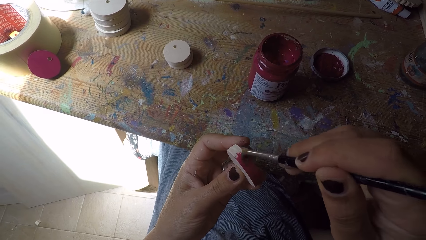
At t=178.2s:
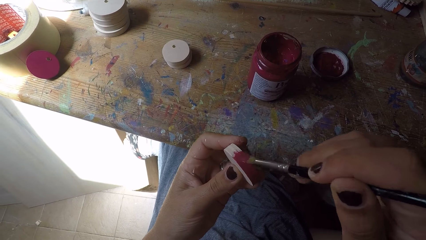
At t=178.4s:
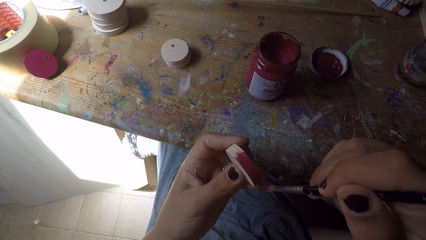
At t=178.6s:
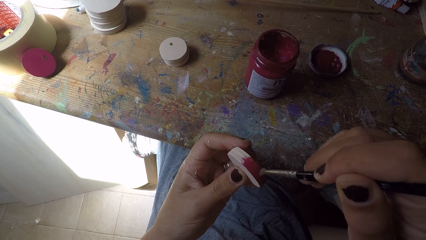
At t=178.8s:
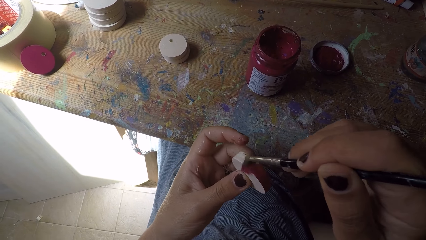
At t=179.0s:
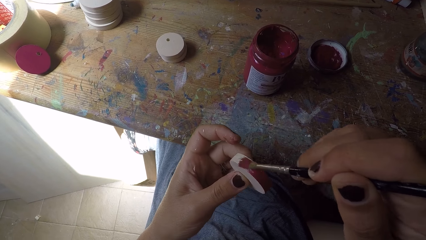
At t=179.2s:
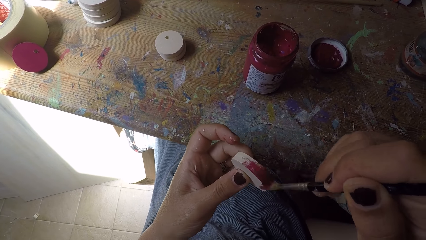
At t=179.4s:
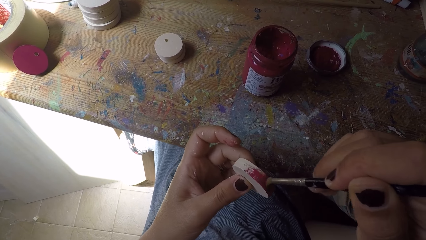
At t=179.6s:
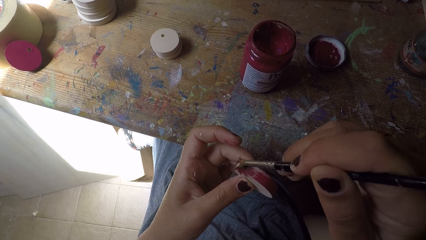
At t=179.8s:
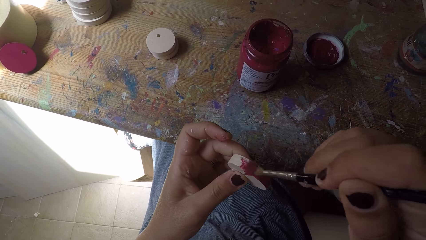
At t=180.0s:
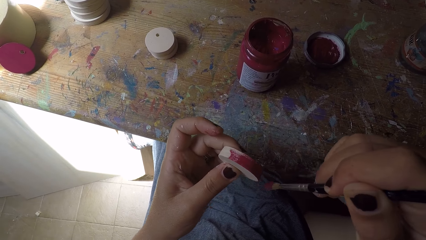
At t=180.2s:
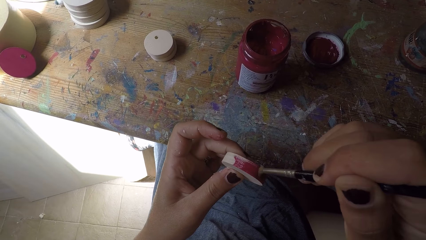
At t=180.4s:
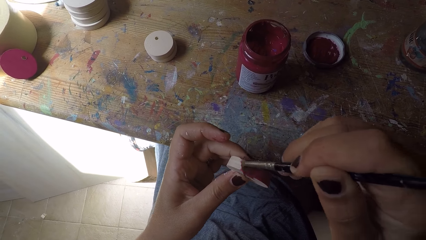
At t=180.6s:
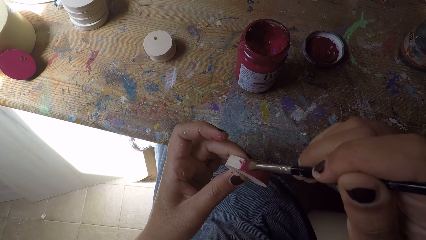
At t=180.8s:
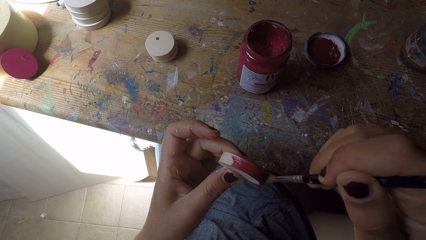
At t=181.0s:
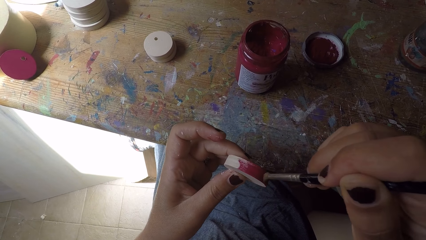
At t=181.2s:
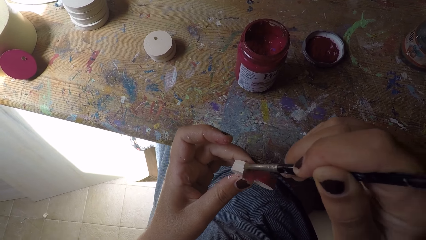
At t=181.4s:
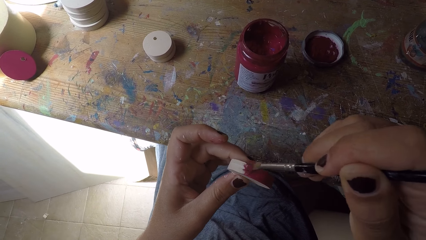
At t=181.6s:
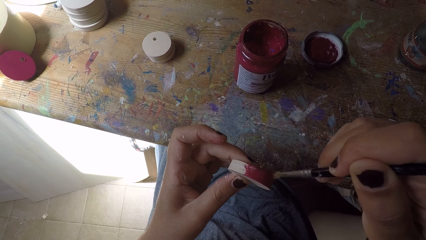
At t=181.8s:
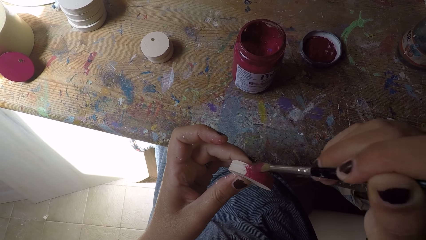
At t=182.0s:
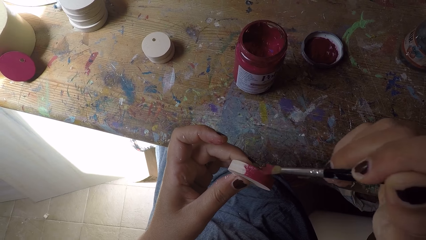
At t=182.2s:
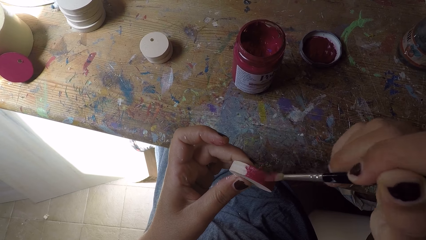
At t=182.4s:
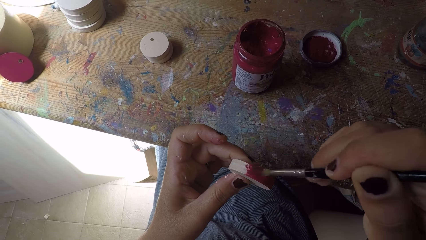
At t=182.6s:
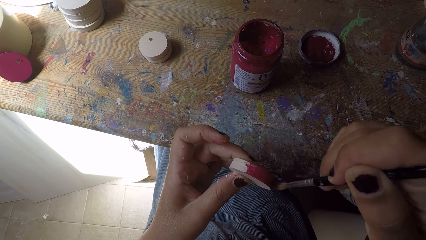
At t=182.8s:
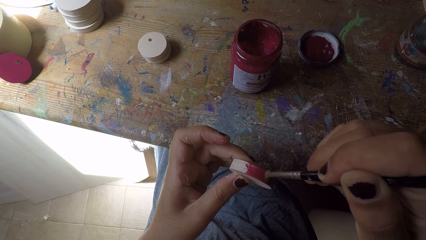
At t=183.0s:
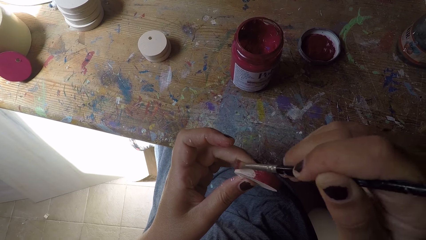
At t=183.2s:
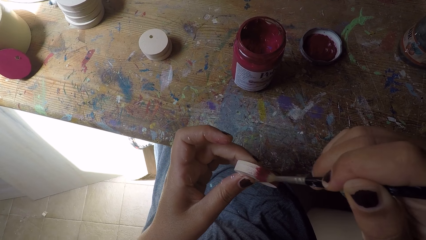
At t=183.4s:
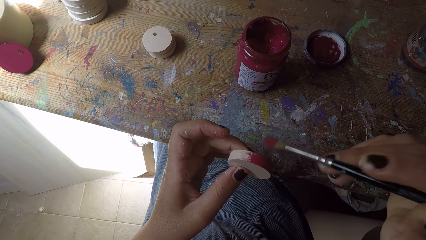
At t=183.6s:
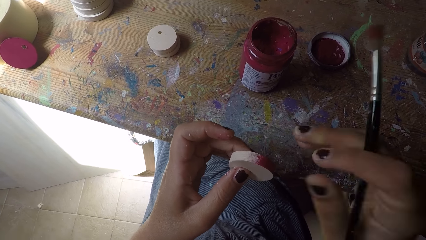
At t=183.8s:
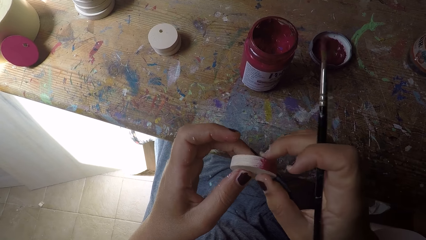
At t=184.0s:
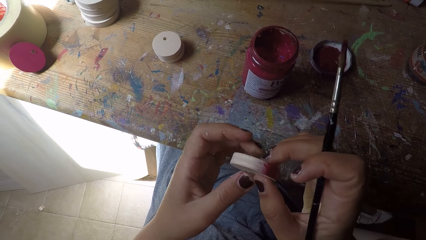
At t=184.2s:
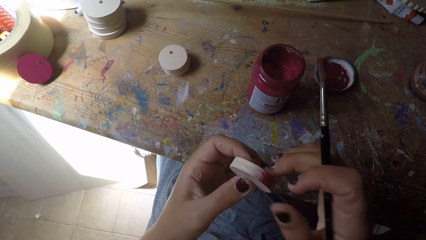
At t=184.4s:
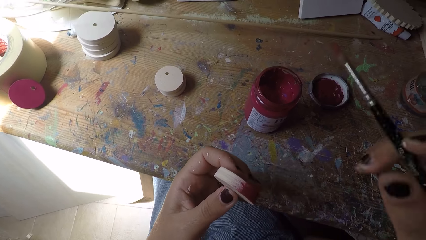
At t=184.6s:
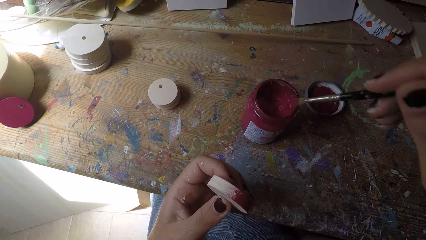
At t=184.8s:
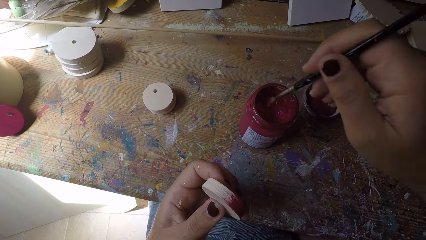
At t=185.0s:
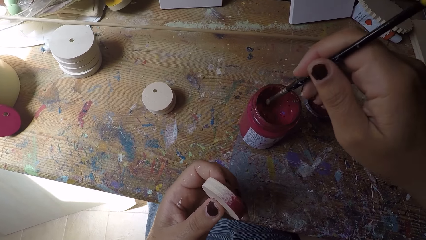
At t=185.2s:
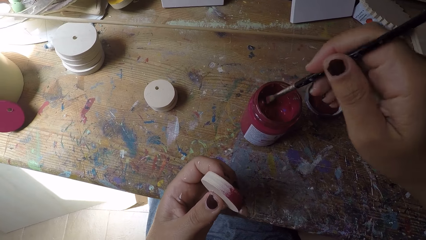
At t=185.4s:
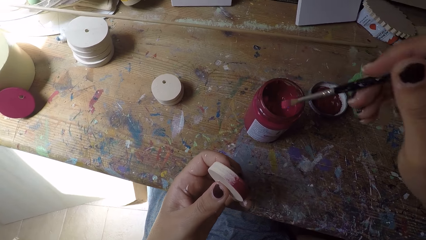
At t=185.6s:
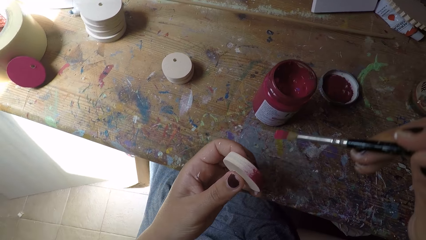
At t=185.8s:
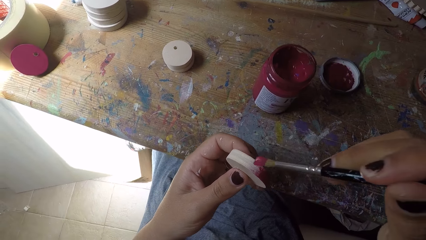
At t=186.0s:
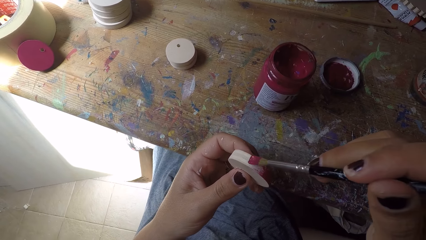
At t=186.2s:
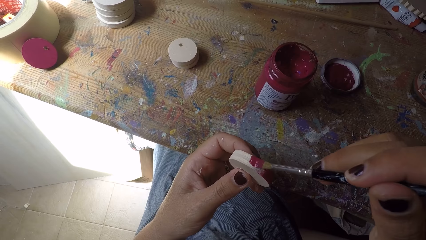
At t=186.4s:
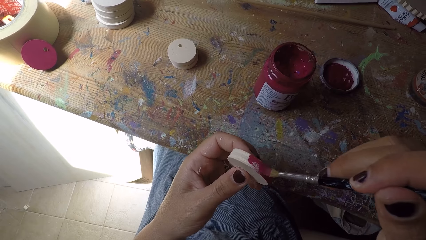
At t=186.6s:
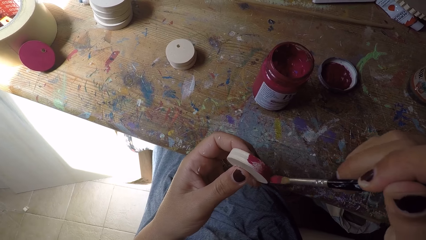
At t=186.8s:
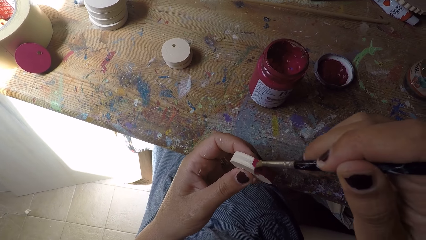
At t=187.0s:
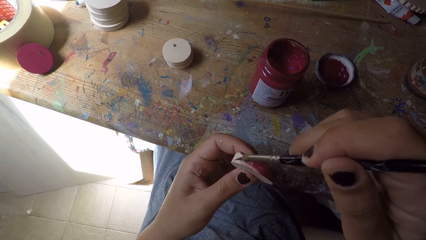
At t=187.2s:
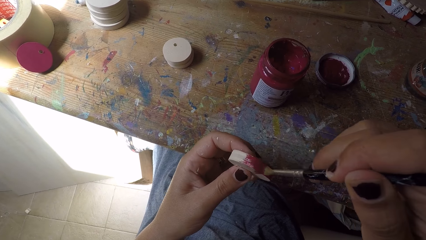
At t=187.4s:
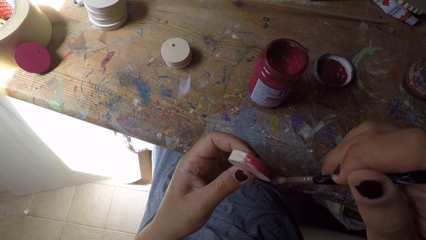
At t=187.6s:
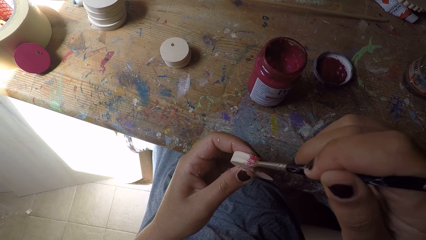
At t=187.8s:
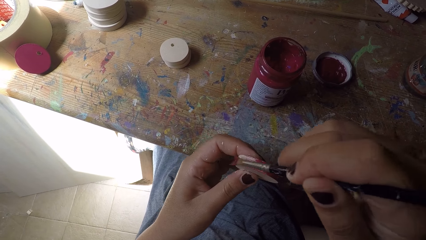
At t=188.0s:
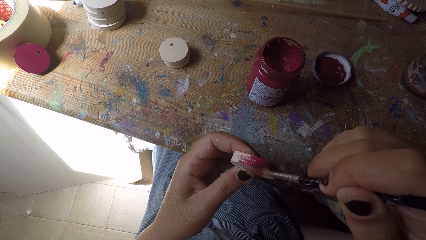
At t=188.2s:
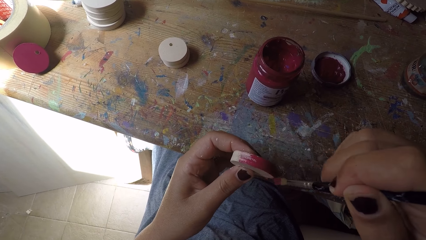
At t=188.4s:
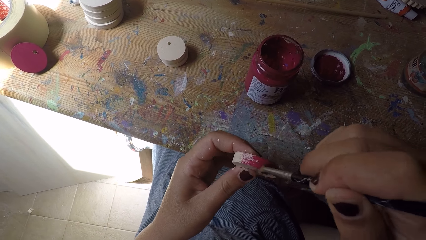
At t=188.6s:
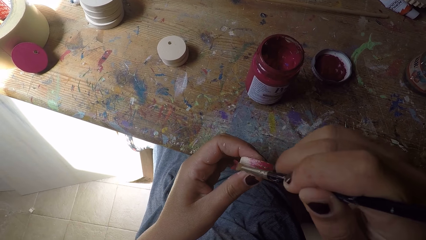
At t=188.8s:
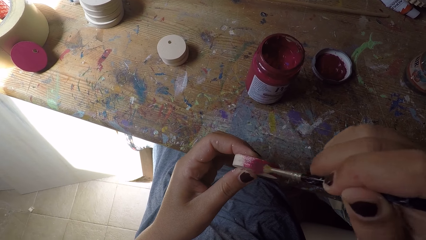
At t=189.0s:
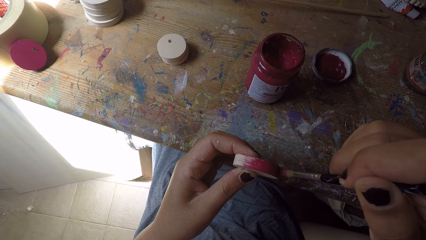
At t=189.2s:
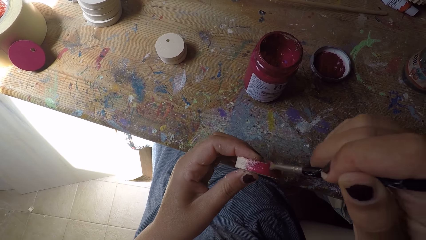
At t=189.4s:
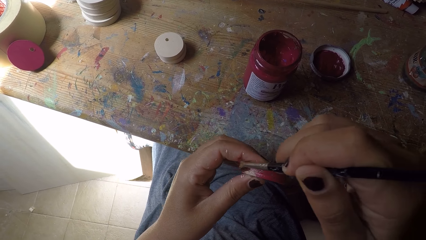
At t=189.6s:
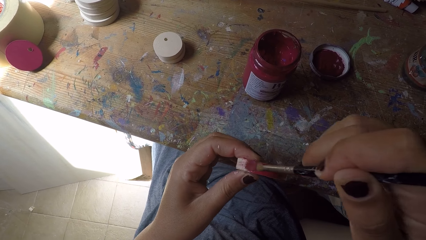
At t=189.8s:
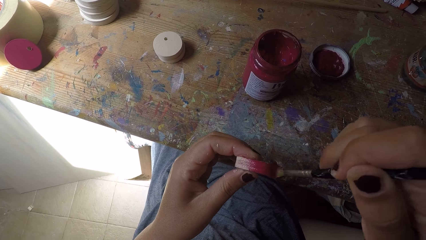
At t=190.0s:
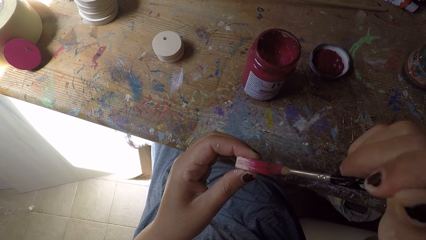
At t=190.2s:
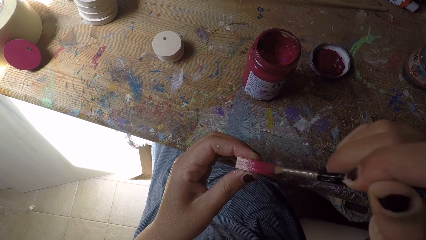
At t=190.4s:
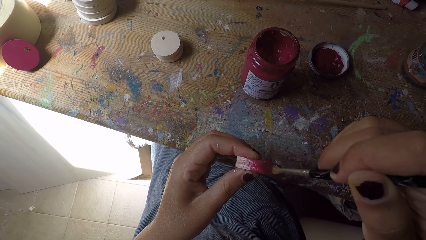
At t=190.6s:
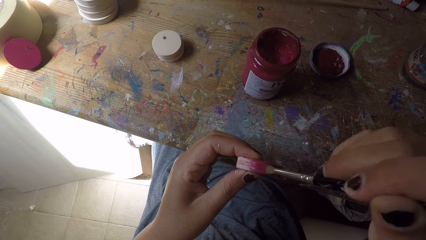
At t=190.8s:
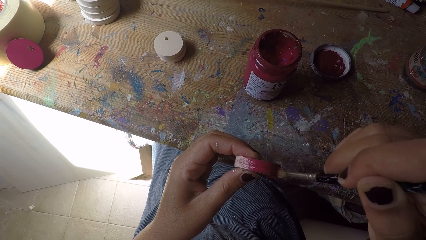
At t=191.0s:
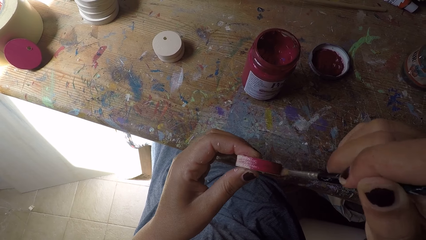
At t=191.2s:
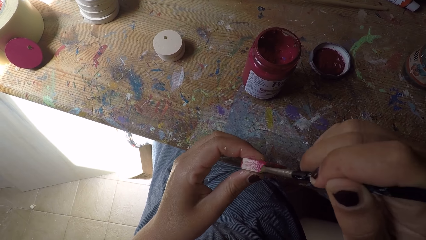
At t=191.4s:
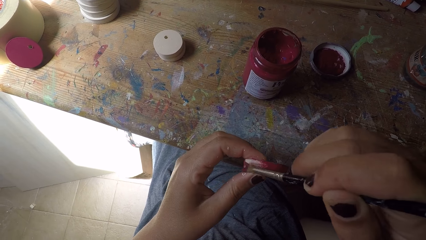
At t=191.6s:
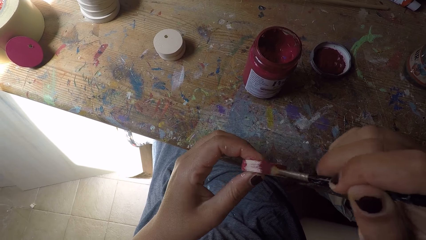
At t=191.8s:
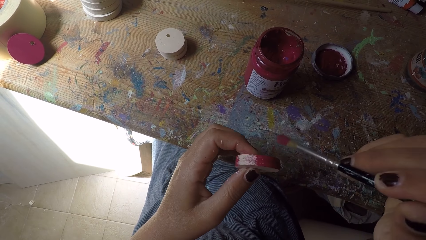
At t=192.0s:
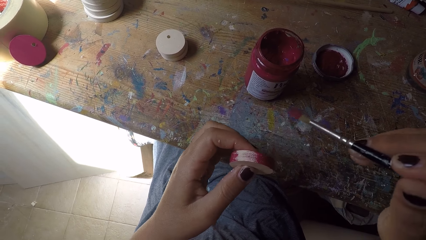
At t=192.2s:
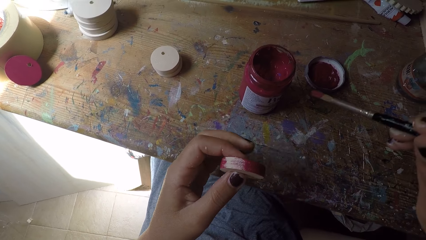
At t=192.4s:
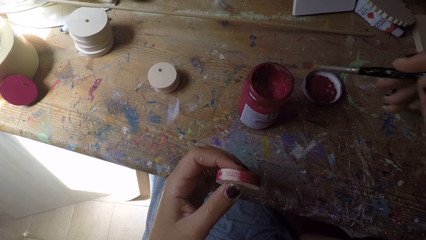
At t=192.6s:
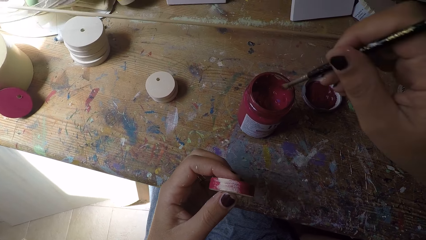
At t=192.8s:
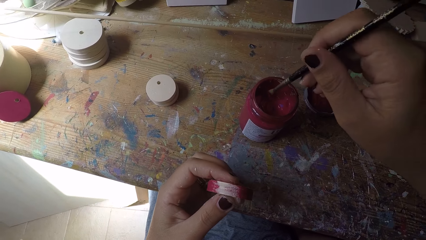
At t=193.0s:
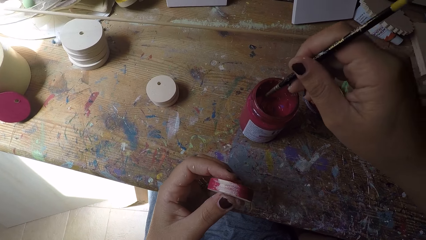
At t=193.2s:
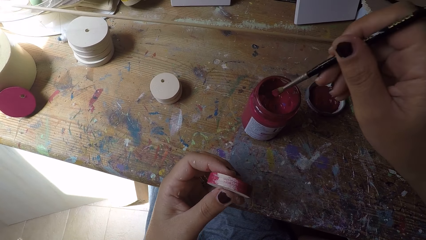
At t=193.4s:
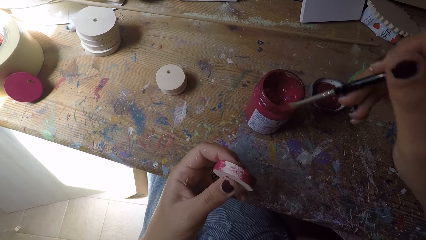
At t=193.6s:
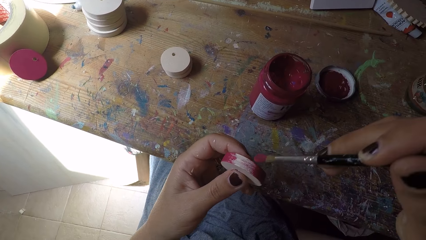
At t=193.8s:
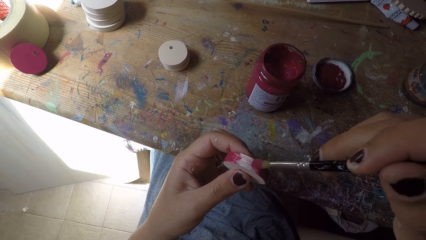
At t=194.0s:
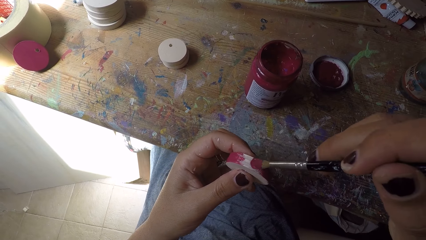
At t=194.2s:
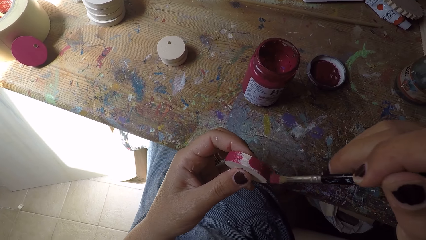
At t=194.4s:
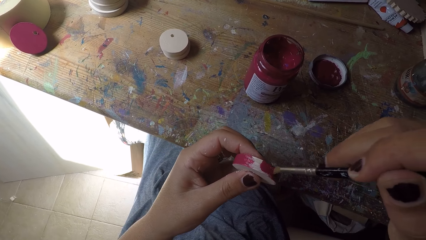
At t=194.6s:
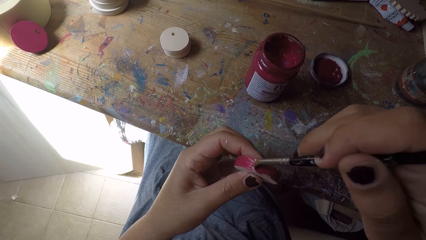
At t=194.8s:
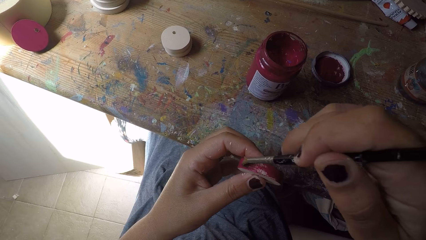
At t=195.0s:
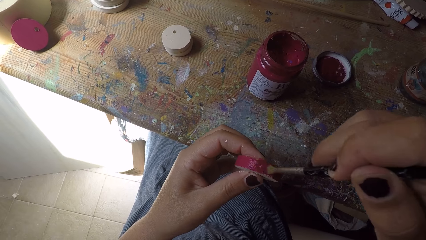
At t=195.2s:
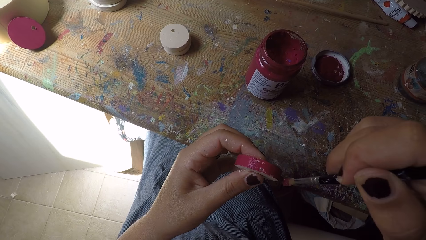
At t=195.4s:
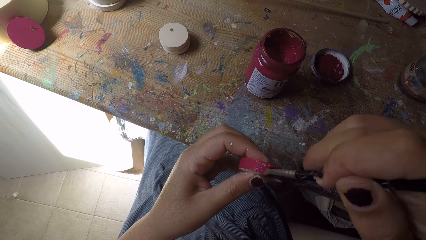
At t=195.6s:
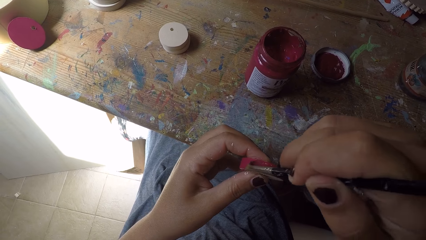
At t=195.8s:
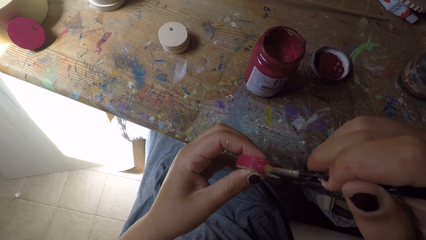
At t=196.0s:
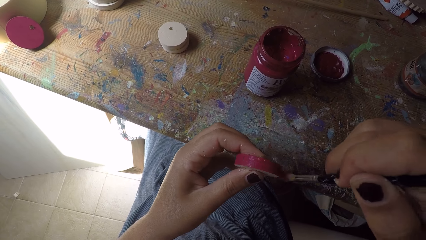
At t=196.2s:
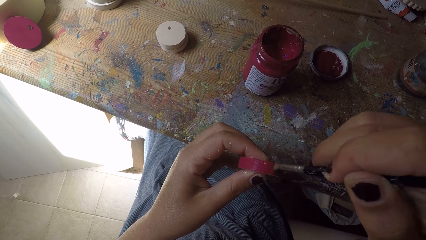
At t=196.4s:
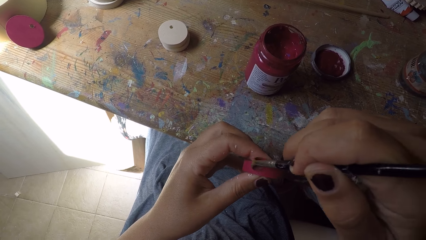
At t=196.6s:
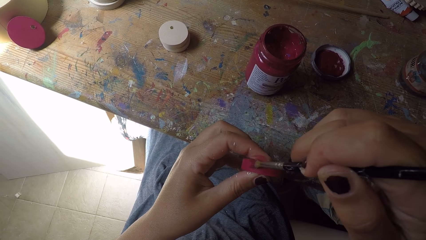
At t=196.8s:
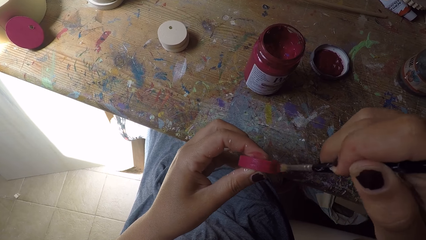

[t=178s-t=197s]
The camera wearer adjusts the easel round painting panel with both hands. She scoops paint from the paint can with the paint brush in her right hand. She paints the easel round painting panel with the paint brush in her right hand. She scoops paint from the paint can with the paint brush in her right hand. She paints the easel round painting panel with the paint brush in her right hand.
